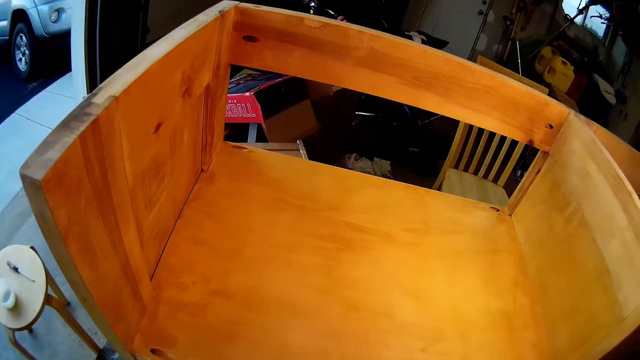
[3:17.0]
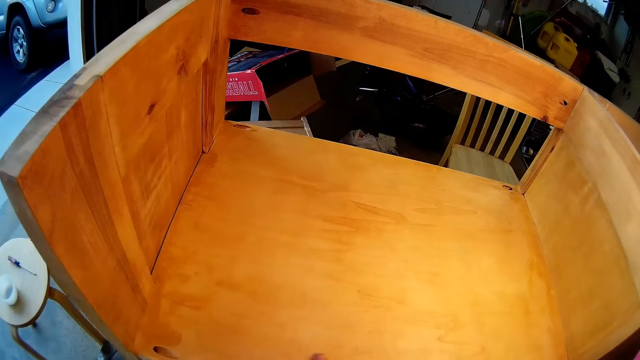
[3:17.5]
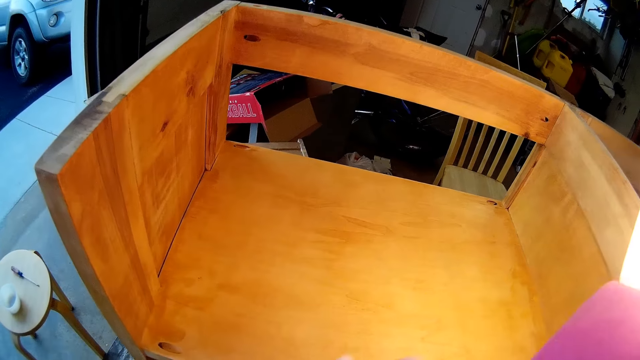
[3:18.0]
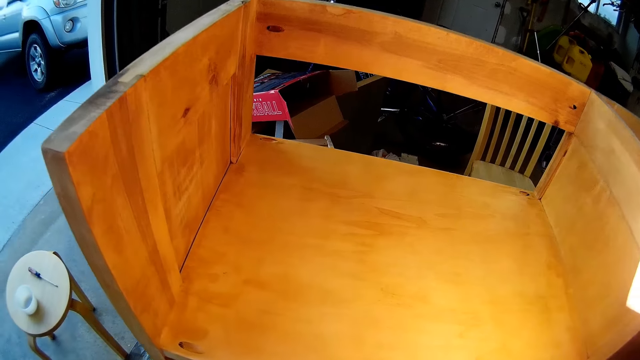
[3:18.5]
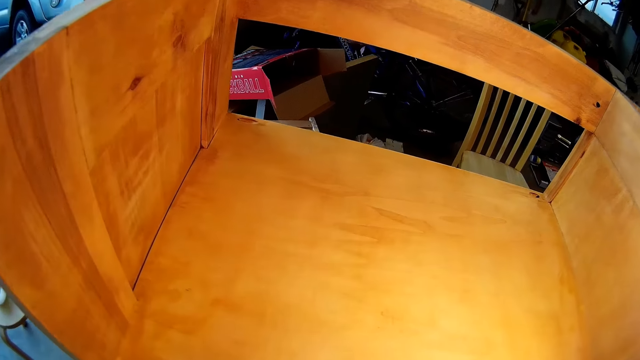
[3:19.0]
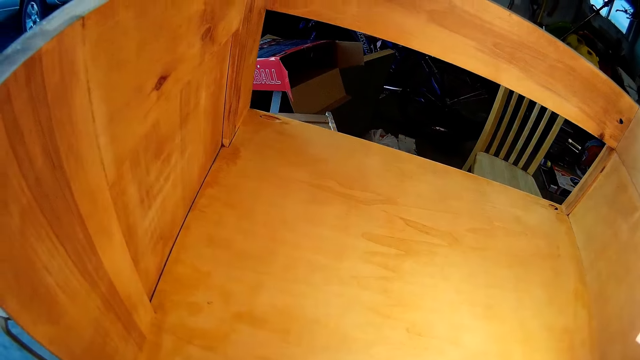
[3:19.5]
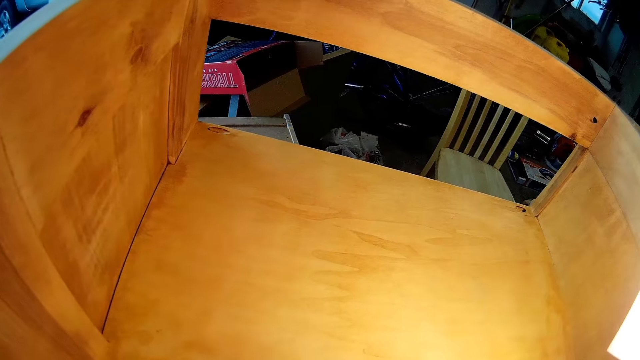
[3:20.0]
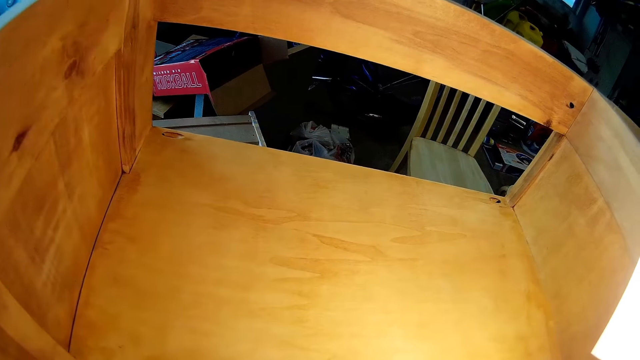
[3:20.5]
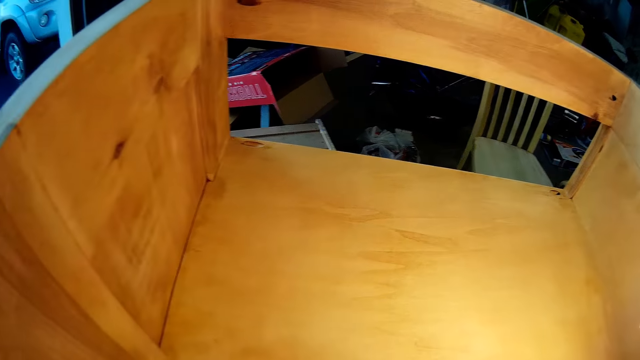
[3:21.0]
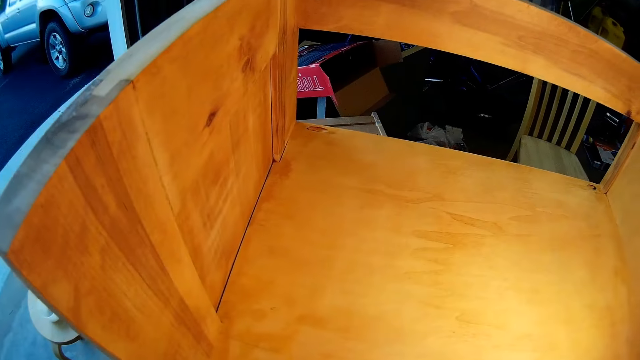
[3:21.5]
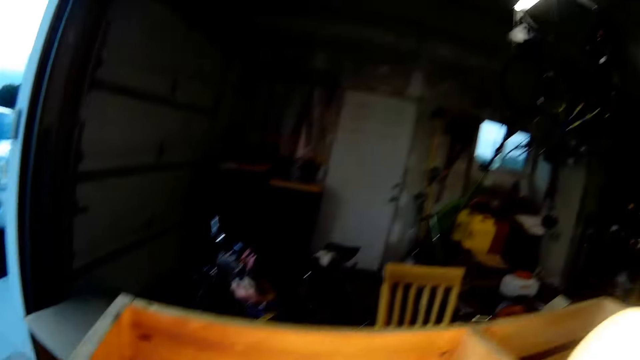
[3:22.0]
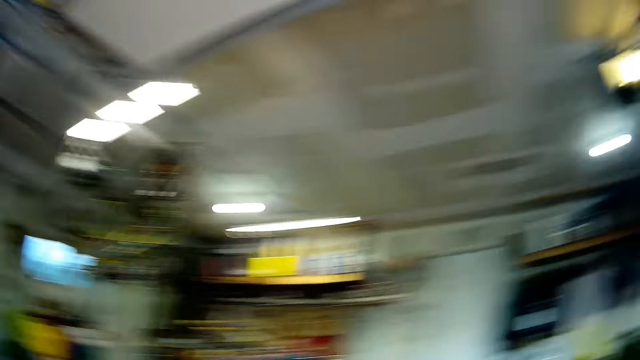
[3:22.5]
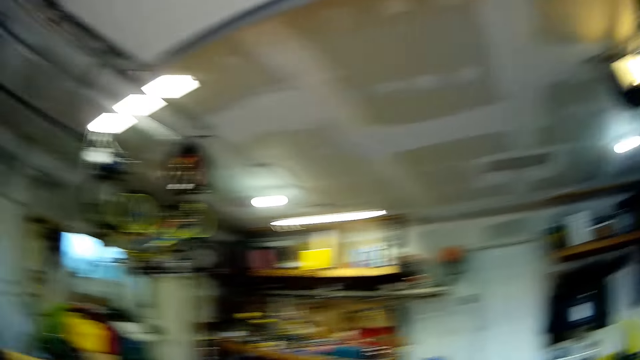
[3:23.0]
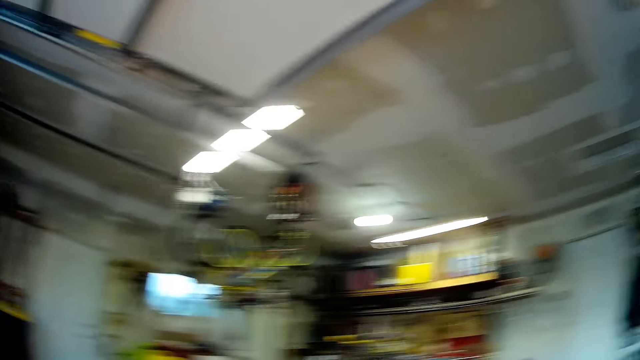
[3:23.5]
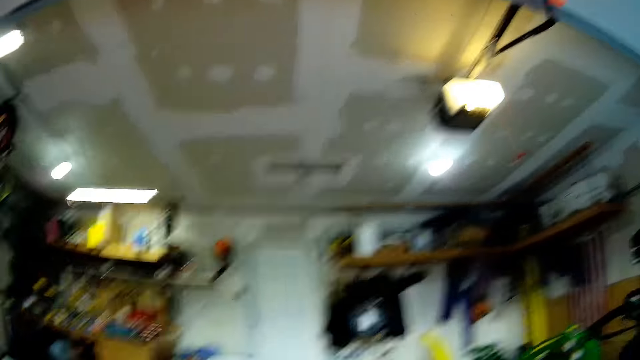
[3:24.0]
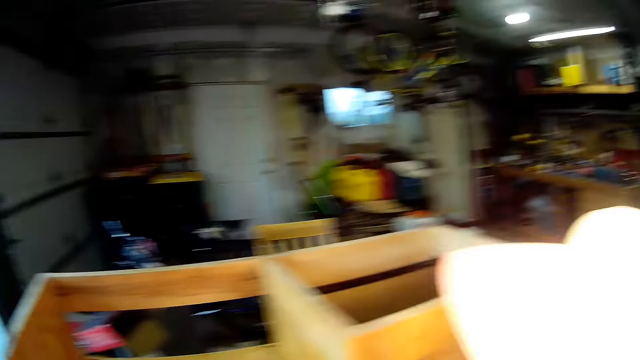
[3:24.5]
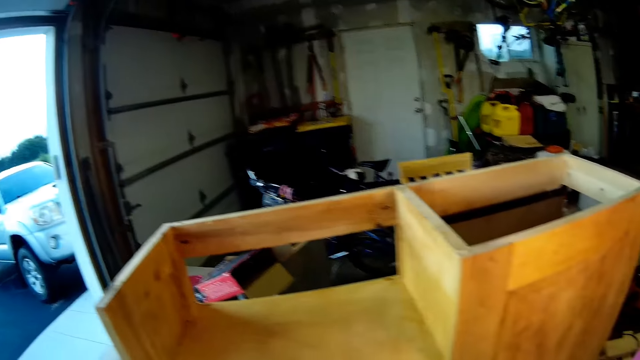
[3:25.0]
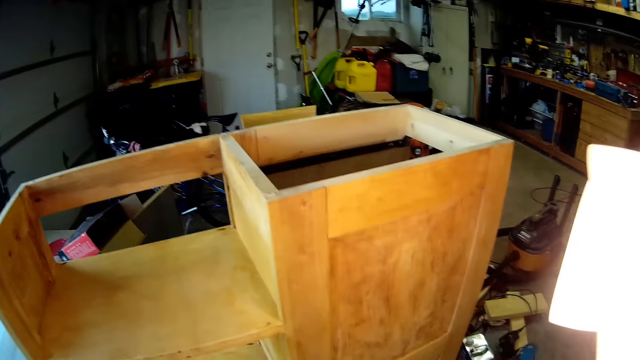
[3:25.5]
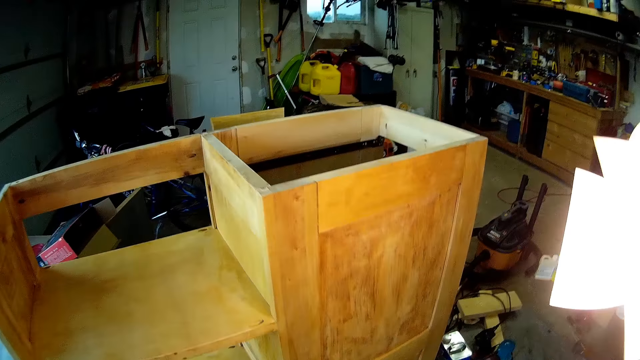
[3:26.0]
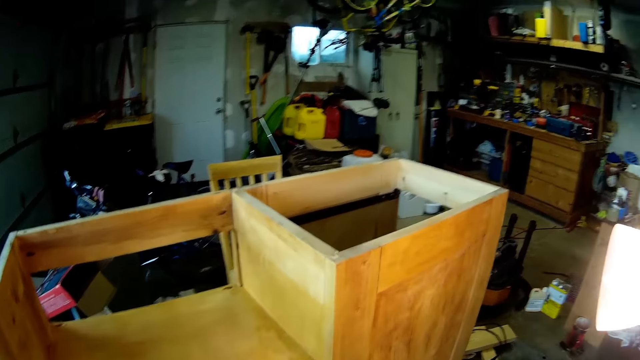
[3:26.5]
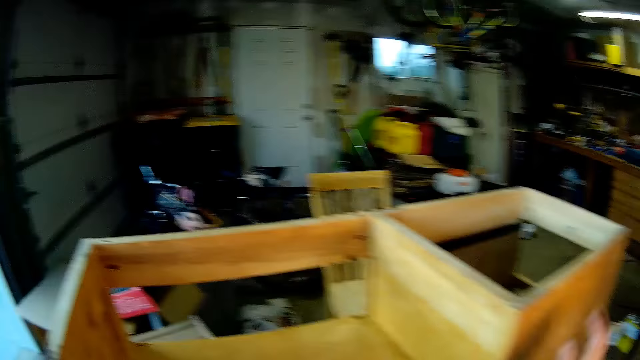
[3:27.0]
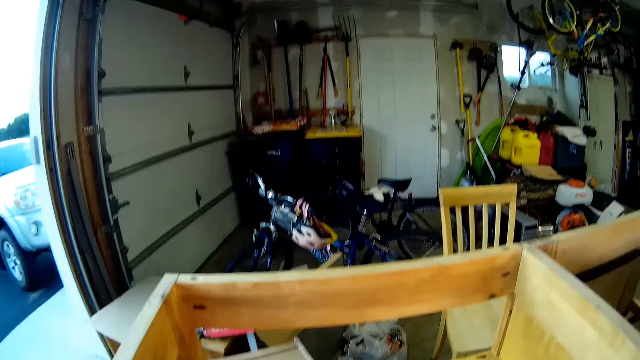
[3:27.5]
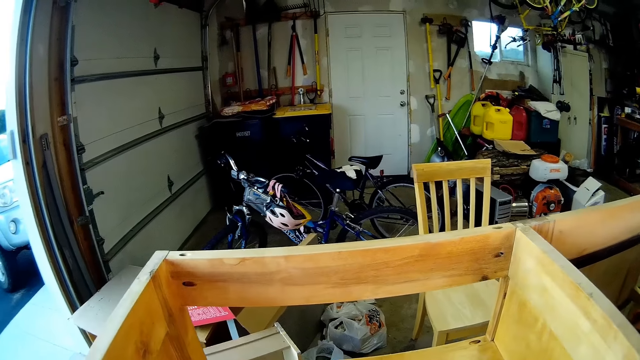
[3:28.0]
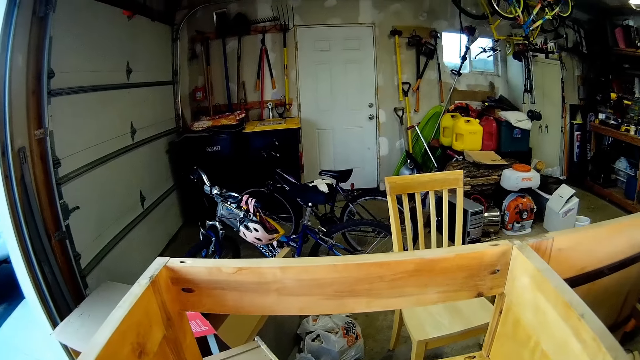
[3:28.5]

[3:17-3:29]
The camera wearer looks around.
